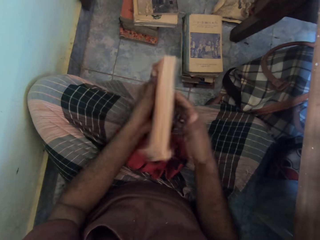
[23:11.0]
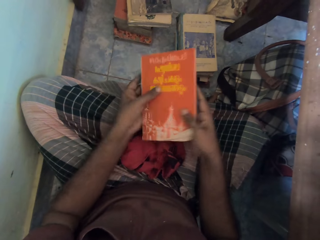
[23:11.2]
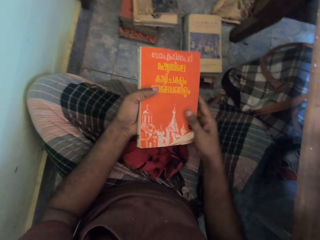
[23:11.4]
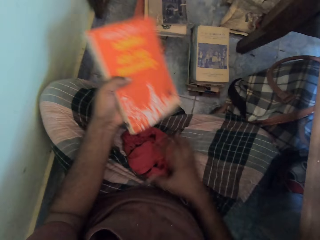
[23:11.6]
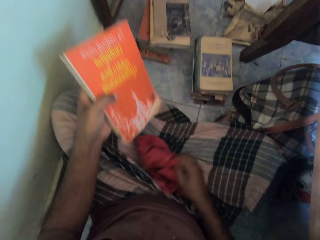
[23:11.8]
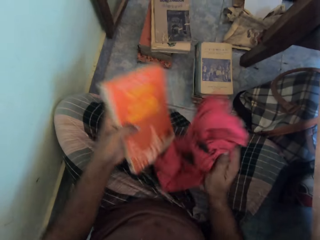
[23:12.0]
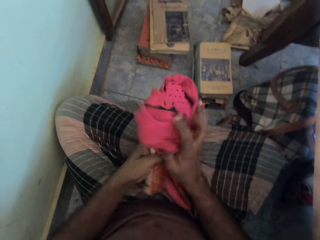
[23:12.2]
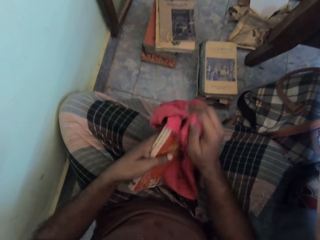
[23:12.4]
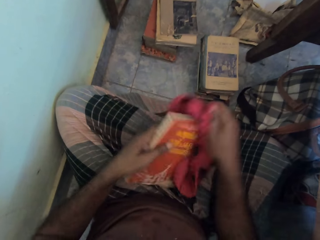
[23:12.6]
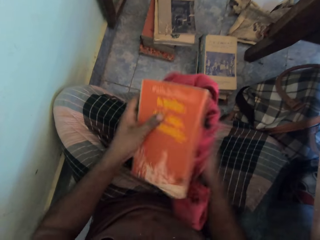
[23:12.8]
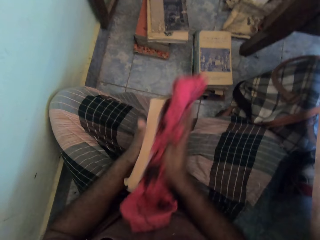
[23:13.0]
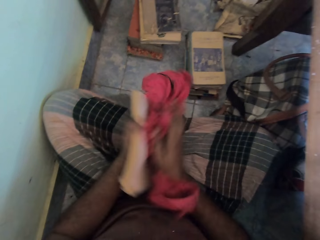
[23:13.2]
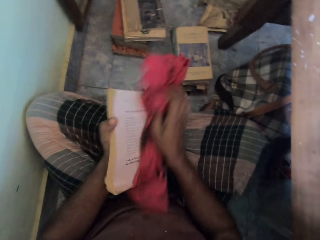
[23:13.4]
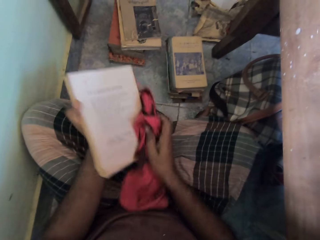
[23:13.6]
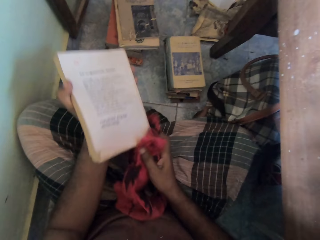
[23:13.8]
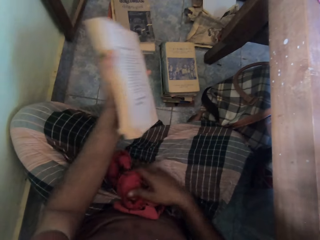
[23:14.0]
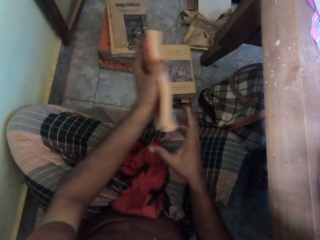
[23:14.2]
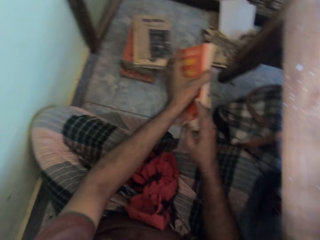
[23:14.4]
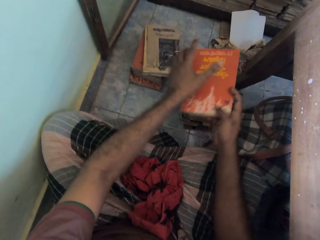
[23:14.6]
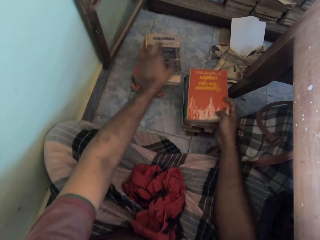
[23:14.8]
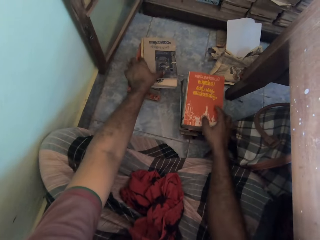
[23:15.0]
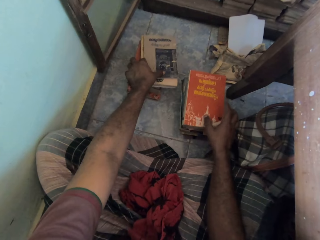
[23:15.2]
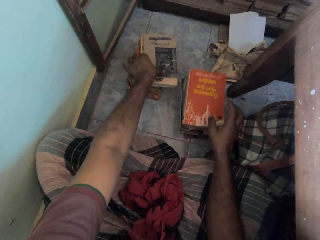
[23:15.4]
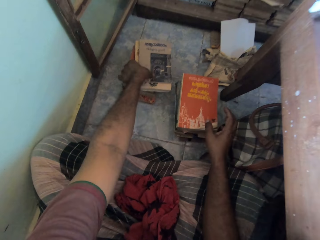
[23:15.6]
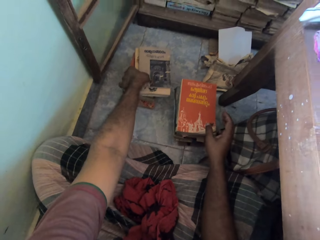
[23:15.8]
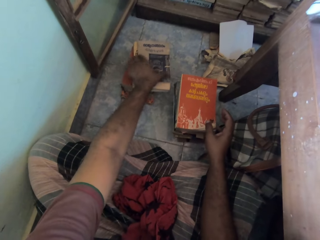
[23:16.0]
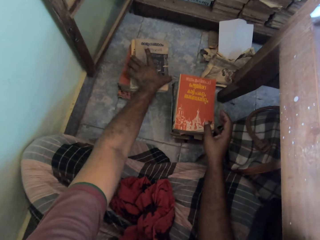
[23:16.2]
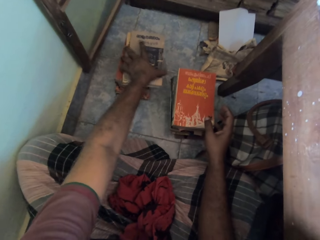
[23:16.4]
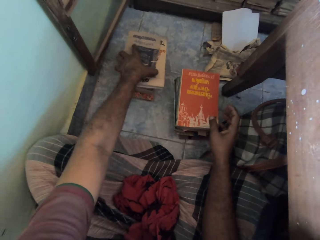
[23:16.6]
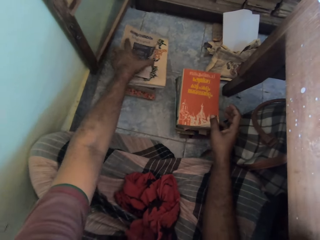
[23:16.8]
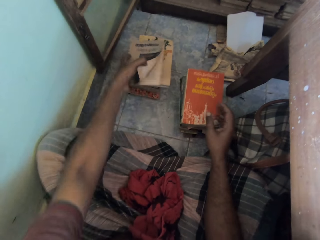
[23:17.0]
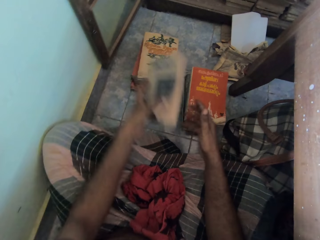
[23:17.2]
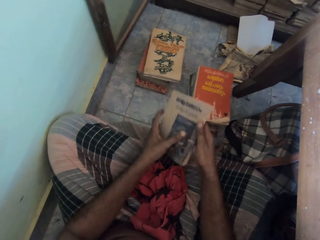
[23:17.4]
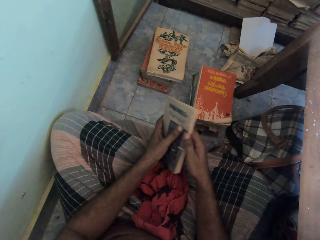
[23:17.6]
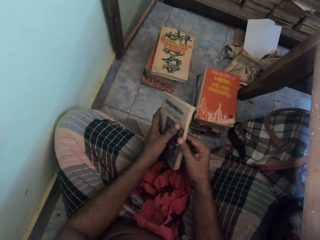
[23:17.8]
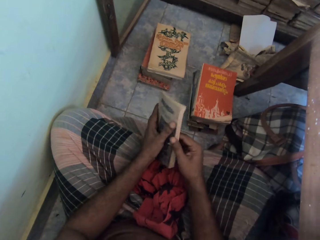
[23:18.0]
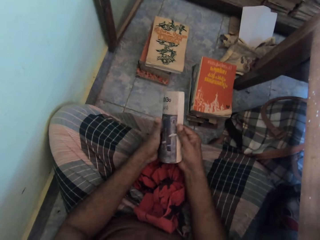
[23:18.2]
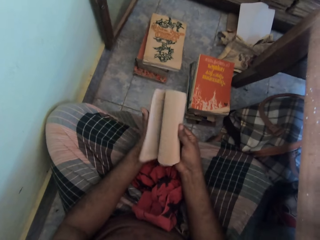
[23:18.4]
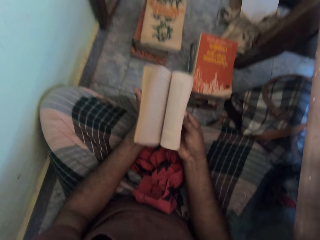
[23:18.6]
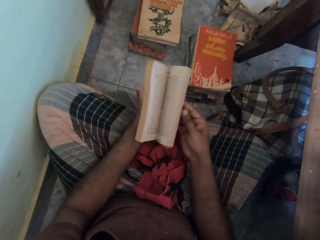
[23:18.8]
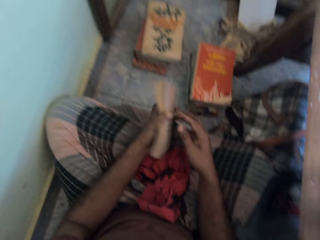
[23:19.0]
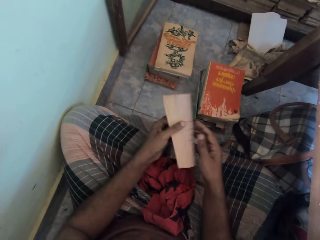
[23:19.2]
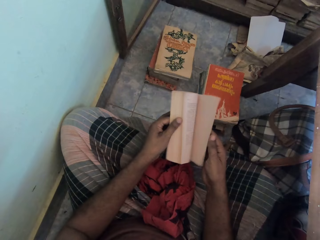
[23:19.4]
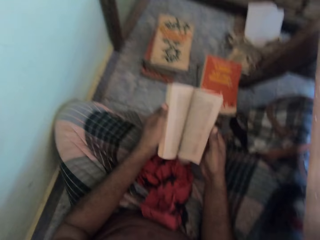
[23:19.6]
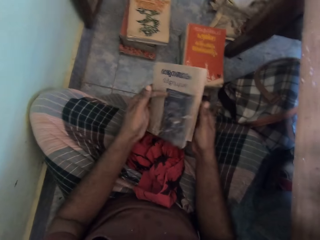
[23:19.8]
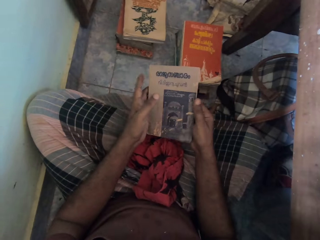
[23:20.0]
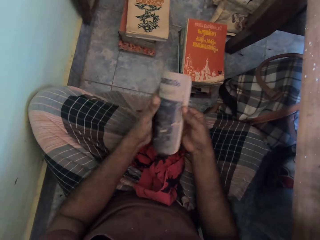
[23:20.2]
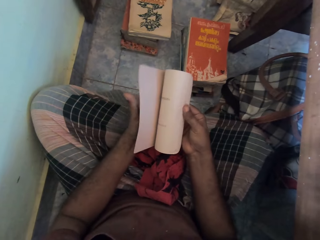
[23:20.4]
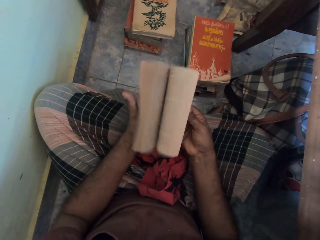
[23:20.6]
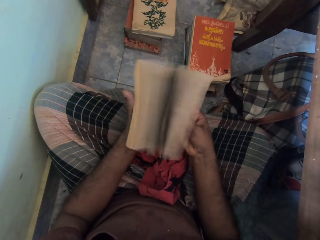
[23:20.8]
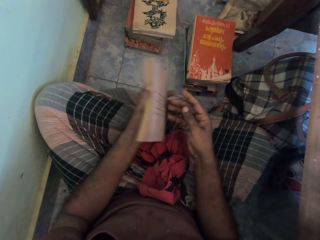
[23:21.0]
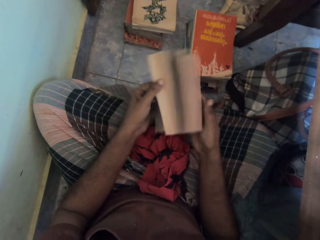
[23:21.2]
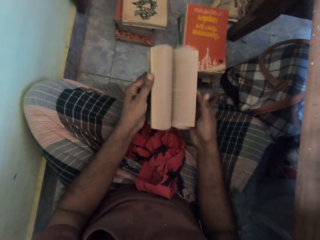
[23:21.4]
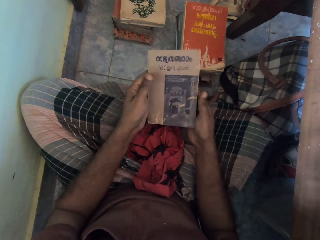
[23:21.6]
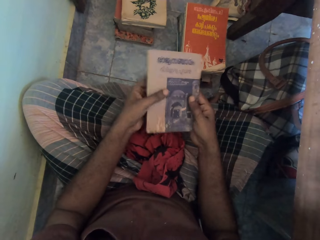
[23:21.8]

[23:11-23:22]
The camera wearer opens the book pages and closes the book. He cleans the book in his left hand with the rag or towel on his legs. He holds the book in the left hand. He takes the towel with the right hand. He drops the rag on his legs with his right hand. He transfers the book from his left hand to his right hand. He drops the book on the stack of books on the floor with his right hand. He picks up a book from the stack of books on the floor with his left hand. He moves the book. He flips through the book with his hands. He holds the book with both hands. He opens the book pages, closes the book, opens the book pages, closes the book, and holds the book with both hands.

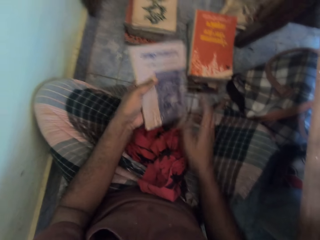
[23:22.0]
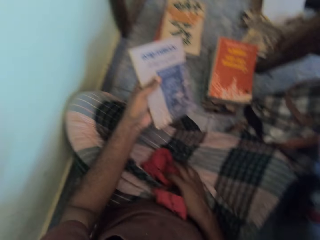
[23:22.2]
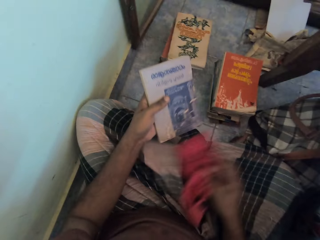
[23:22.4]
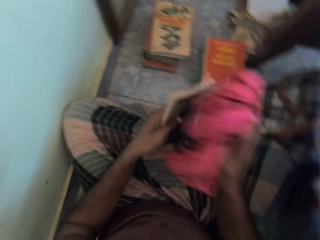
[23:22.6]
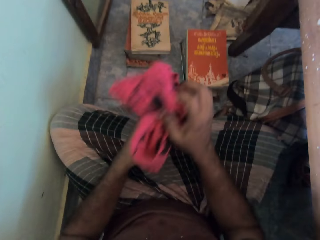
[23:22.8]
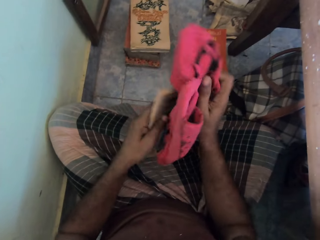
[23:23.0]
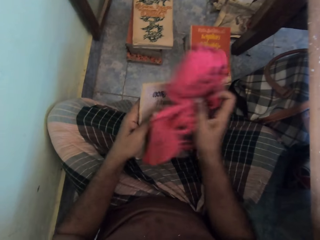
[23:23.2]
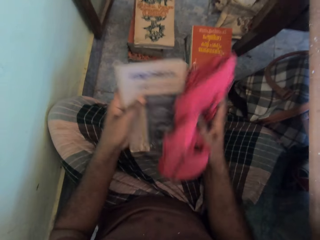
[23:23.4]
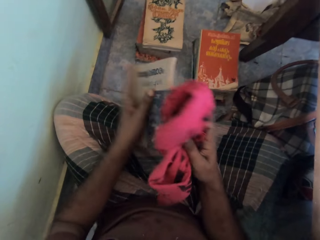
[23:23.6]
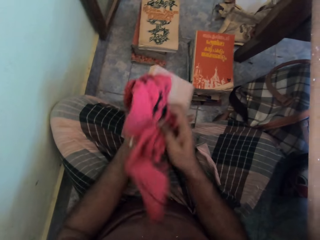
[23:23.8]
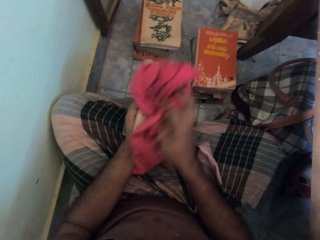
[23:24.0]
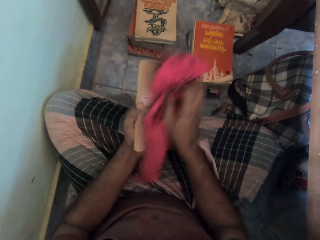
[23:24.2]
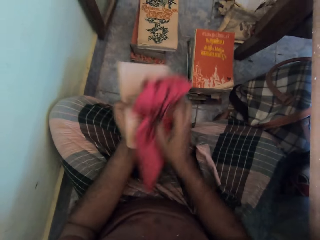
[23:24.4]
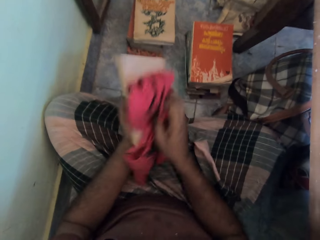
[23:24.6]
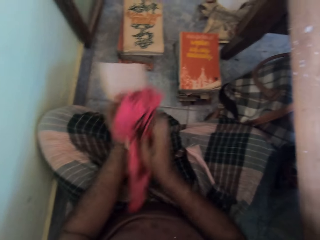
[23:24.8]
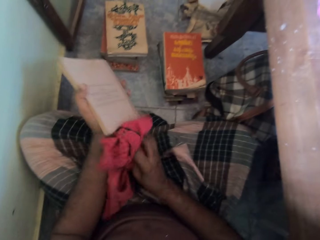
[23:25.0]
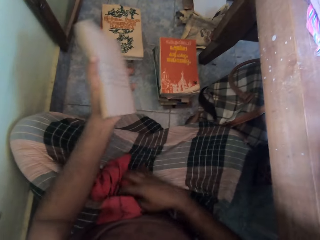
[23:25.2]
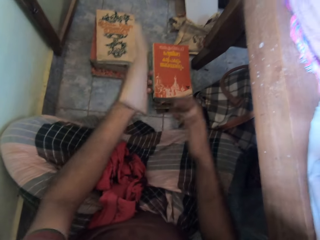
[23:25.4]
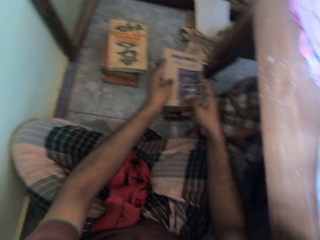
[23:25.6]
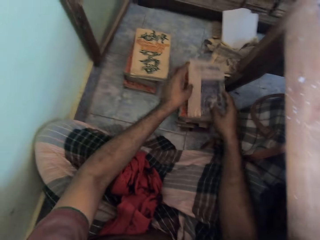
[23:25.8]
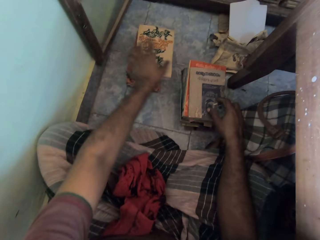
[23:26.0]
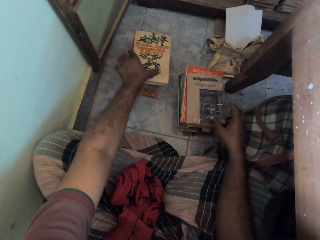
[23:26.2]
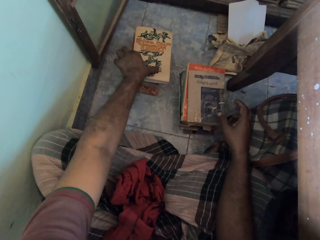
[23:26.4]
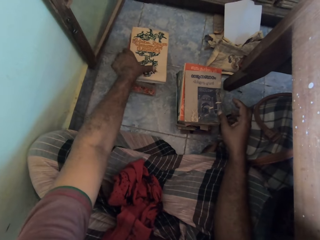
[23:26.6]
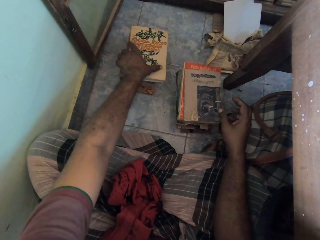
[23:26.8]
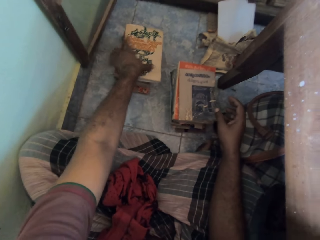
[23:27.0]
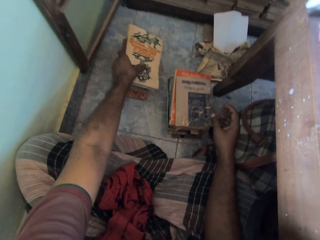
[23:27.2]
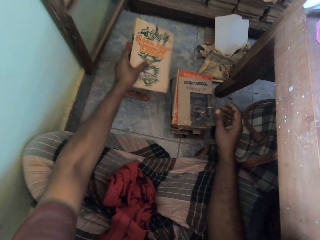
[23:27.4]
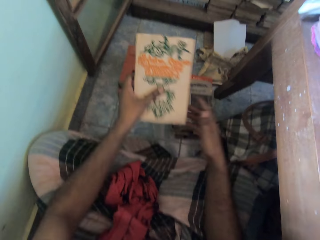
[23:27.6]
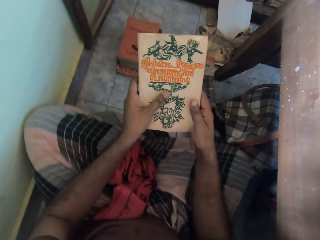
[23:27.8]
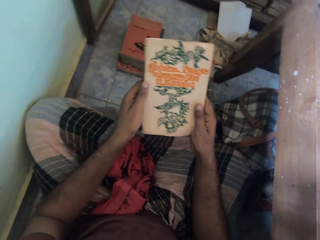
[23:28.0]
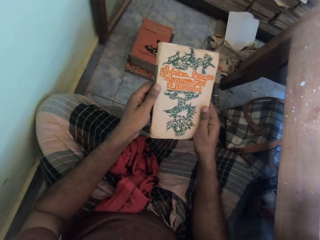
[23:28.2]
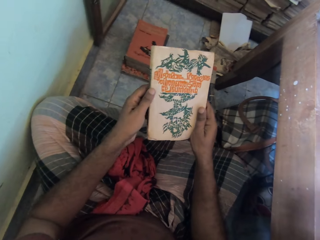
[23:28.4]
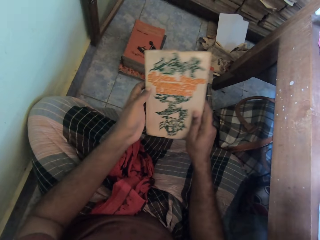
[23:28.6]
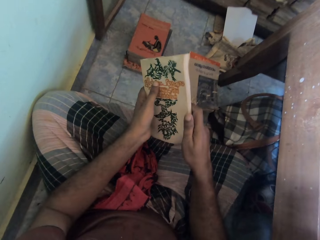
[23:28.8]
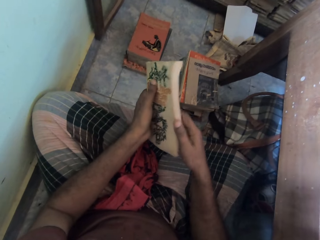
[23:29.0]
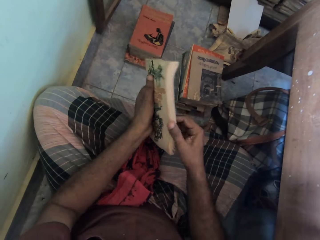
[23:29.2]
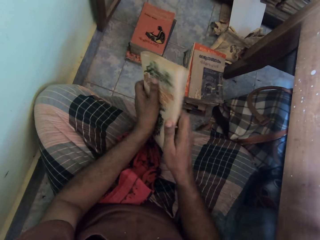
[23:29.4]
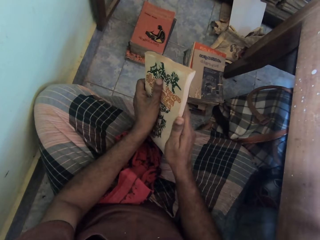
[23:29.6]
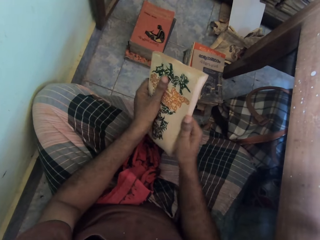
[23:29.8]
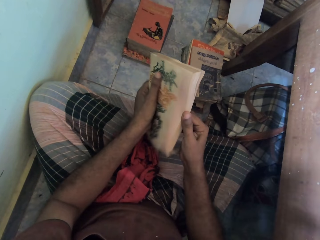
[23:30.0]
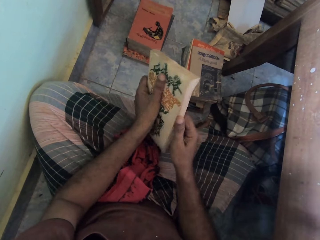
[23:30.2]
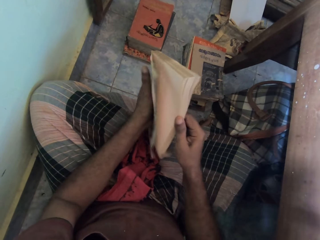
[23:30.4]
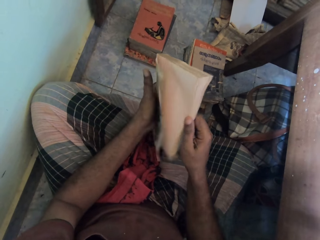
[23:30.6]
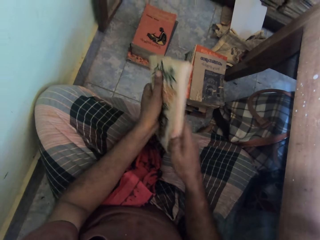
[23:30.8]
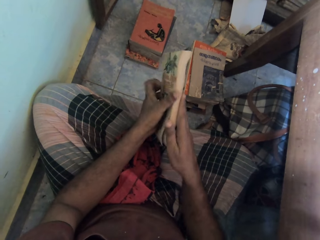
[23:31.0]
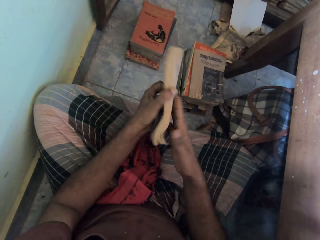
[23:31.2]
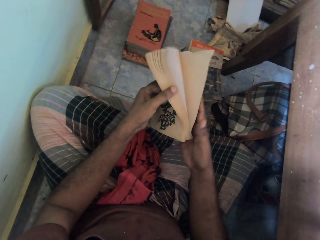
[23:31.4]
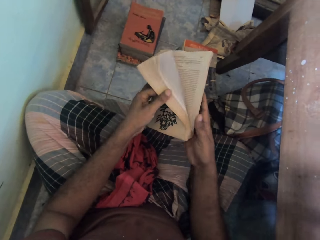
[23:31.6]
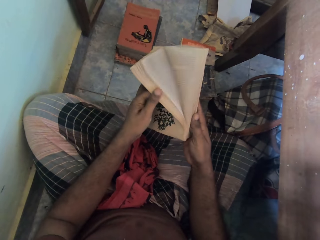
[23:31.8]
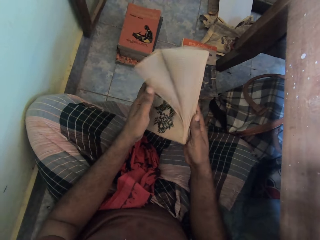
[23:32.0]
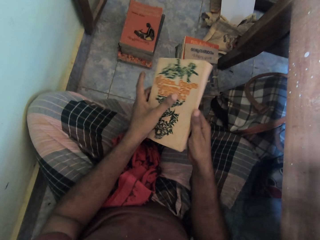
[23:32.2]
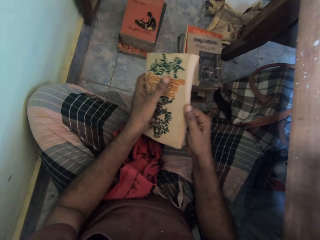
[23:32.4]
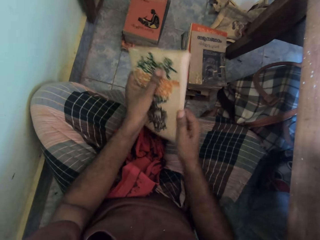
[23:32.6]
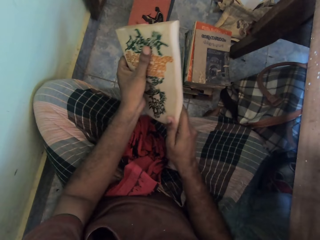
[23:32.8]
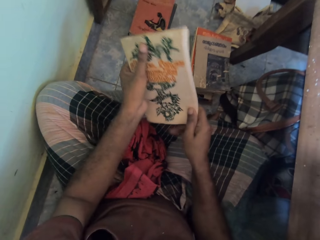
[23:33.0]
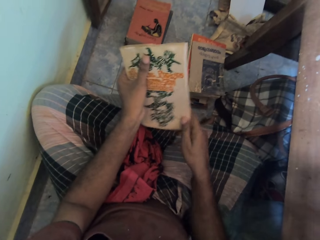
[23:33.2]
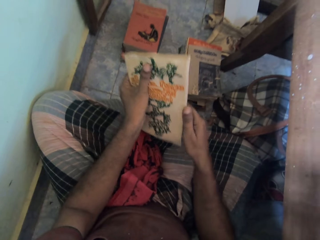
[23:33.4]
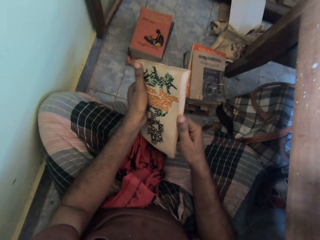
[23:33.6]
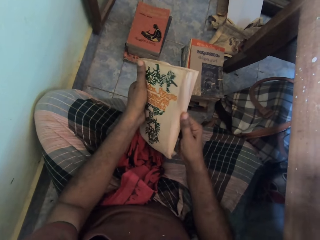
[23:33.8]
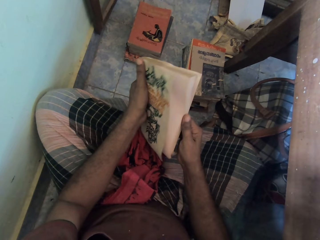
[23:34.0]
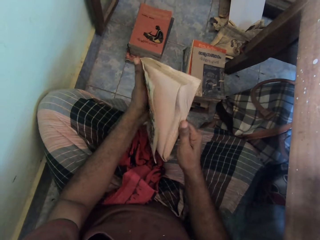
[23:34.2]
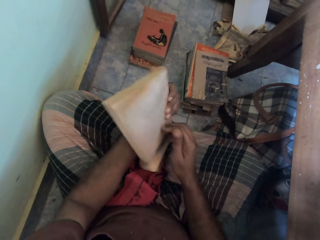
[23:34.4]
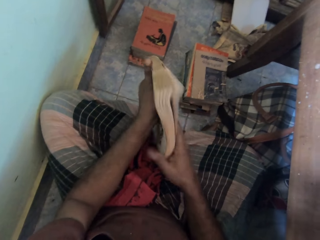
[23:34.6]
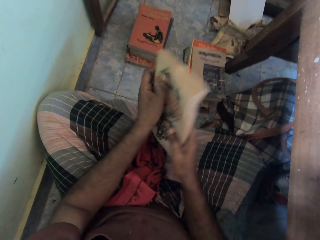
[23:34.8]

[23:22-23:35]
The camera wearer cleans the book in his left hand with the rag or towel on his legs. He holds the towel with the right hand and holds the book with the left hand. He drops the rag on his legs with his right hand. He drops the book on the stack of books on the floor with his right hand. He picks up a book from the stack of books on the floor with his left hand. He flips through the book with his hands. He opens the book pages, closes the book, and holds the book with both hands.
